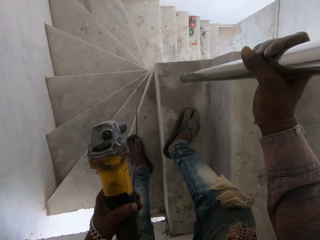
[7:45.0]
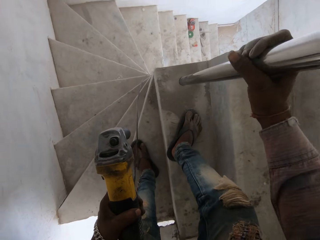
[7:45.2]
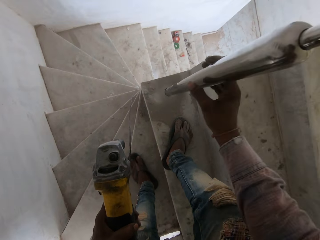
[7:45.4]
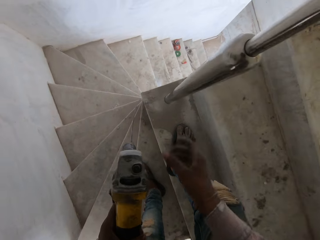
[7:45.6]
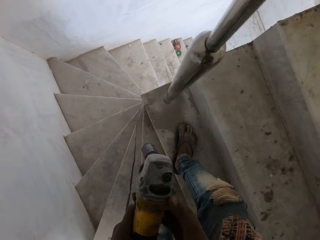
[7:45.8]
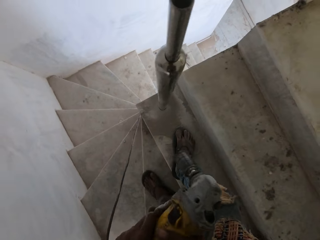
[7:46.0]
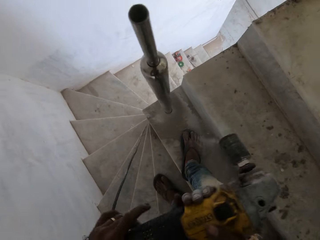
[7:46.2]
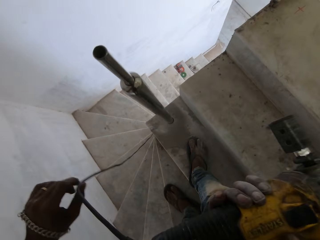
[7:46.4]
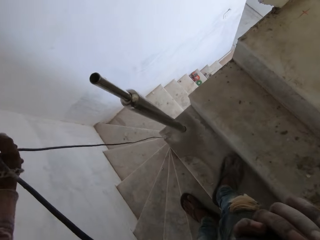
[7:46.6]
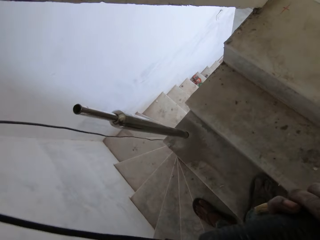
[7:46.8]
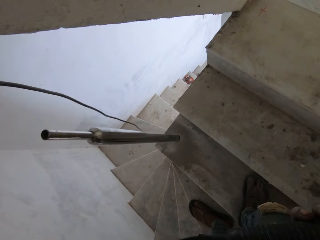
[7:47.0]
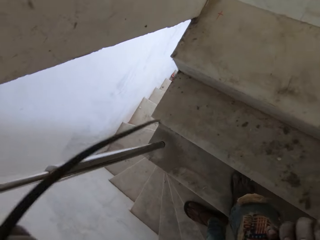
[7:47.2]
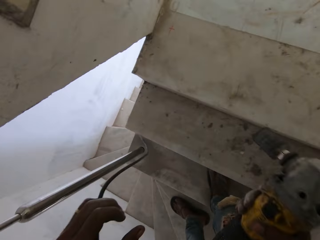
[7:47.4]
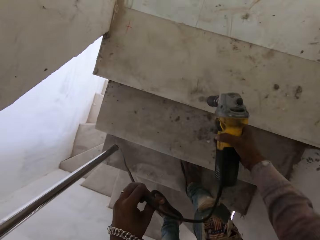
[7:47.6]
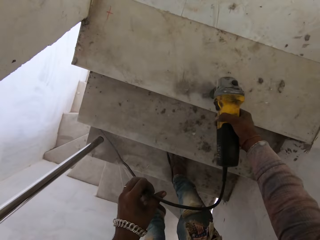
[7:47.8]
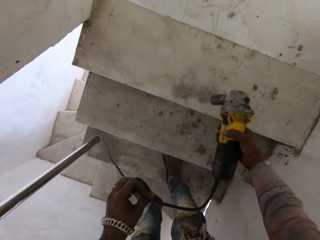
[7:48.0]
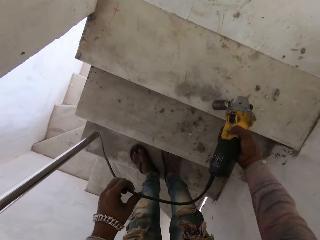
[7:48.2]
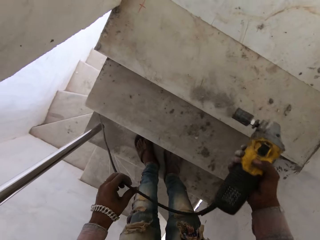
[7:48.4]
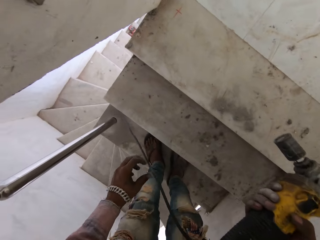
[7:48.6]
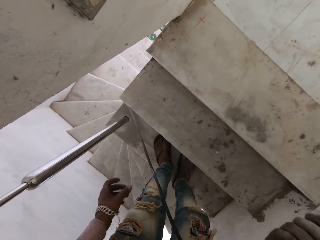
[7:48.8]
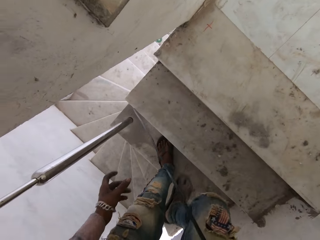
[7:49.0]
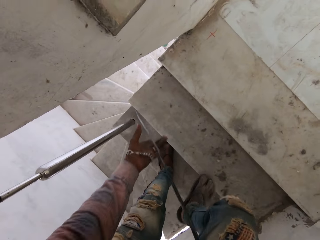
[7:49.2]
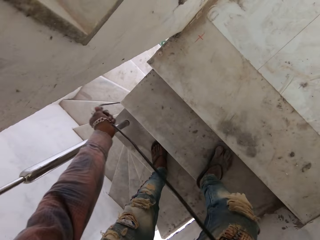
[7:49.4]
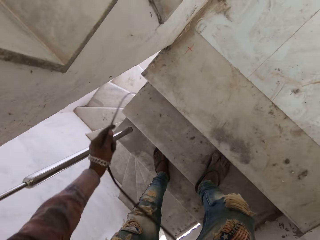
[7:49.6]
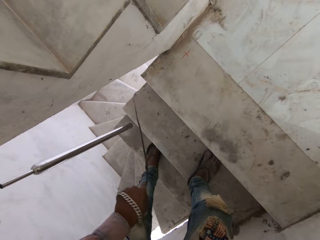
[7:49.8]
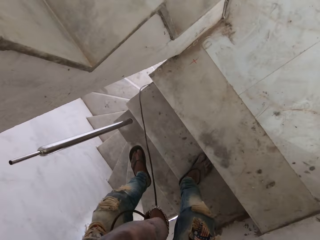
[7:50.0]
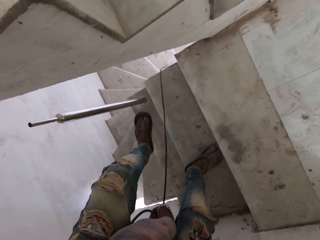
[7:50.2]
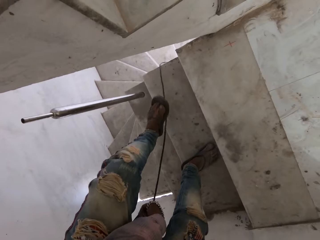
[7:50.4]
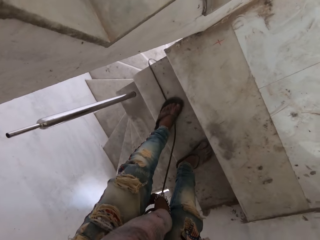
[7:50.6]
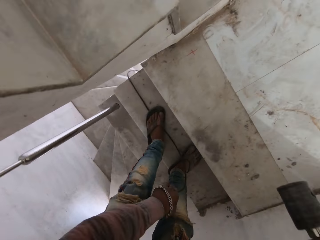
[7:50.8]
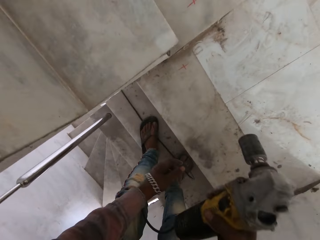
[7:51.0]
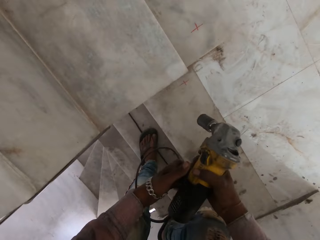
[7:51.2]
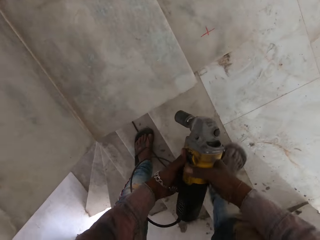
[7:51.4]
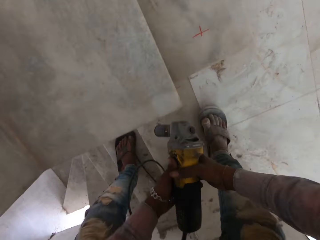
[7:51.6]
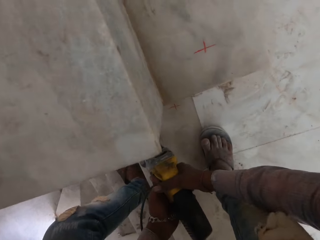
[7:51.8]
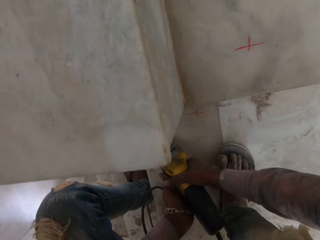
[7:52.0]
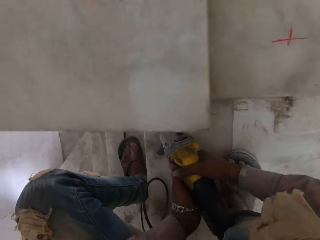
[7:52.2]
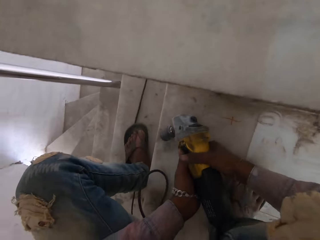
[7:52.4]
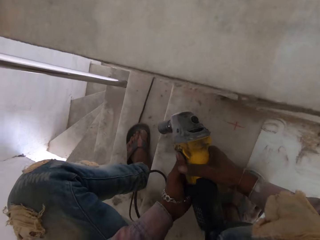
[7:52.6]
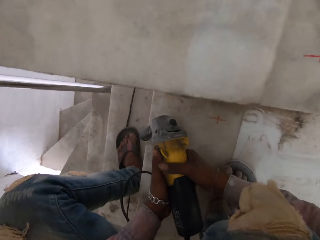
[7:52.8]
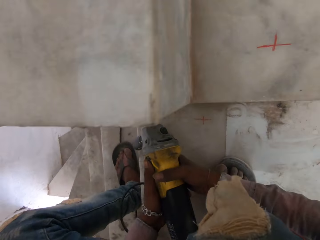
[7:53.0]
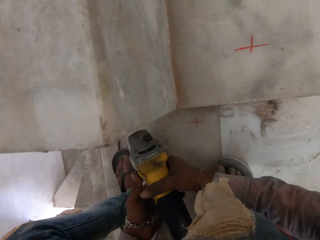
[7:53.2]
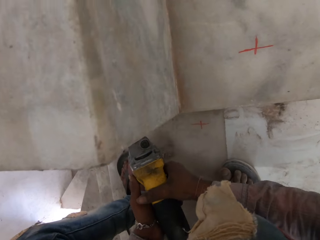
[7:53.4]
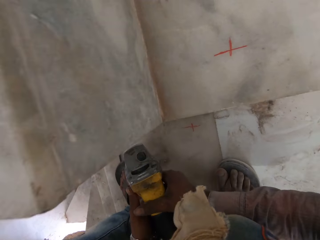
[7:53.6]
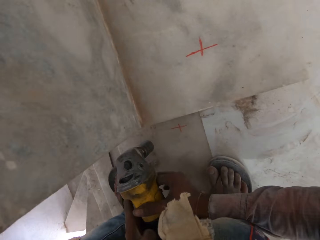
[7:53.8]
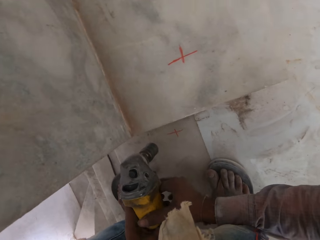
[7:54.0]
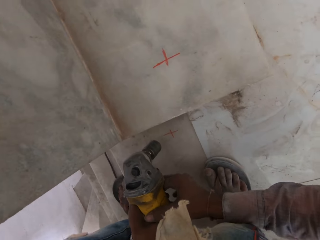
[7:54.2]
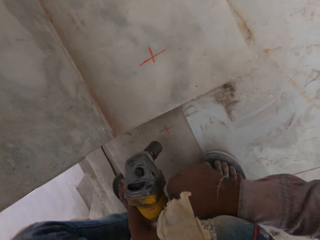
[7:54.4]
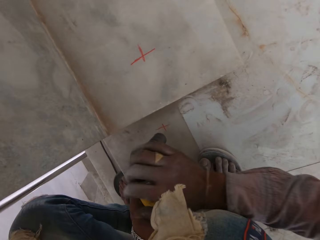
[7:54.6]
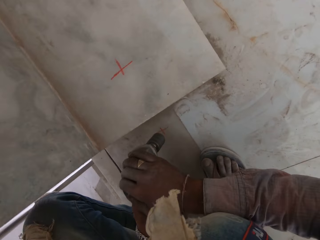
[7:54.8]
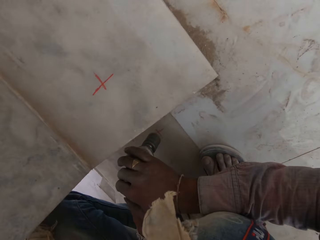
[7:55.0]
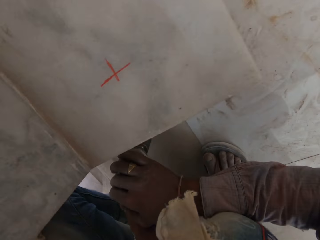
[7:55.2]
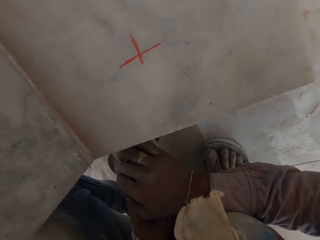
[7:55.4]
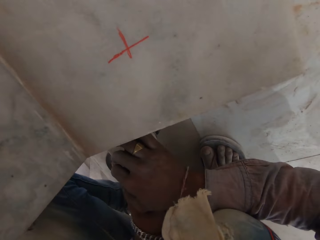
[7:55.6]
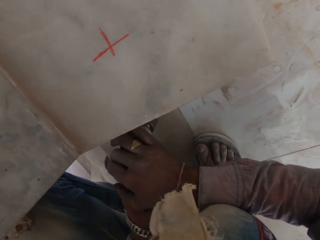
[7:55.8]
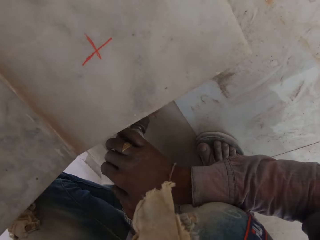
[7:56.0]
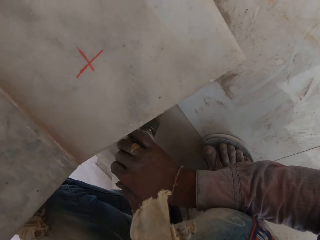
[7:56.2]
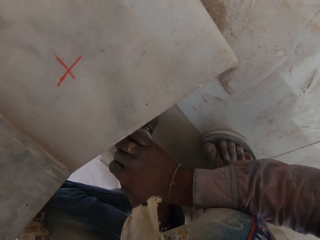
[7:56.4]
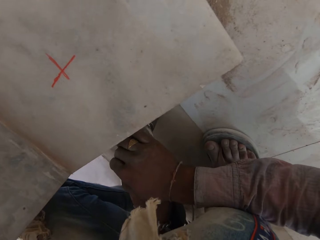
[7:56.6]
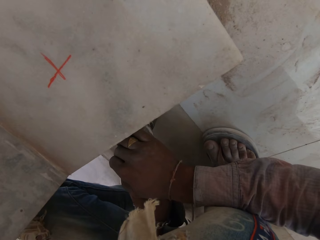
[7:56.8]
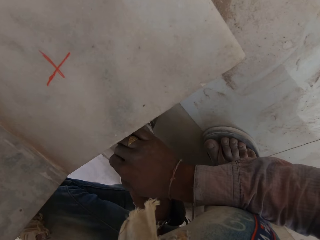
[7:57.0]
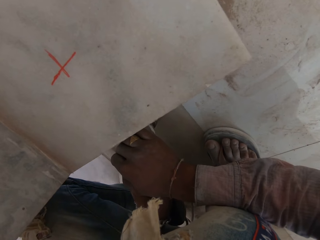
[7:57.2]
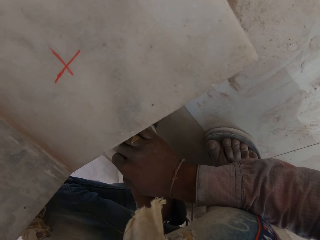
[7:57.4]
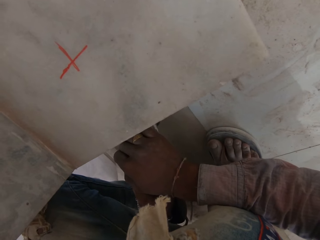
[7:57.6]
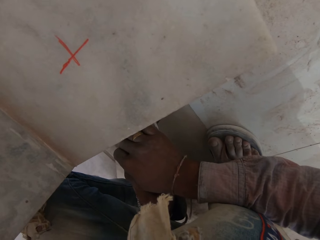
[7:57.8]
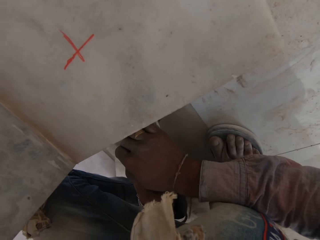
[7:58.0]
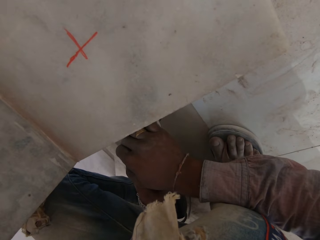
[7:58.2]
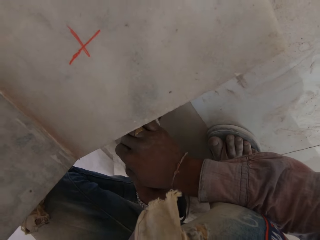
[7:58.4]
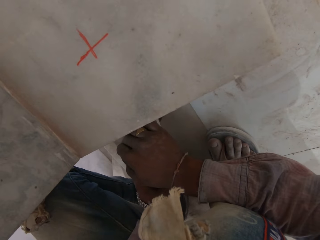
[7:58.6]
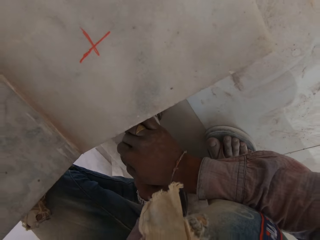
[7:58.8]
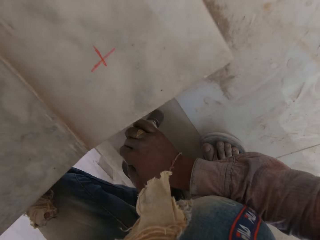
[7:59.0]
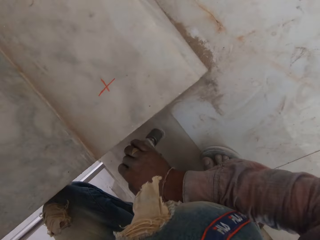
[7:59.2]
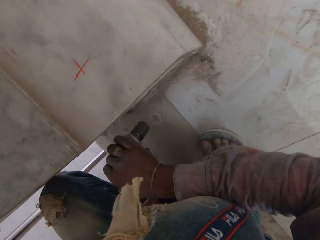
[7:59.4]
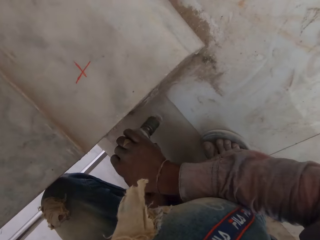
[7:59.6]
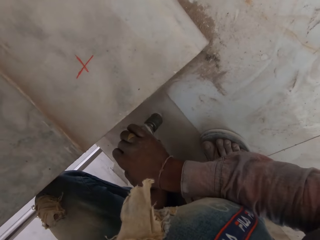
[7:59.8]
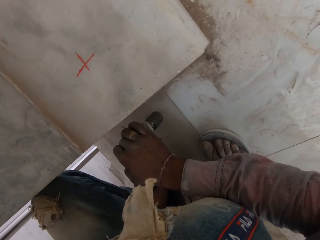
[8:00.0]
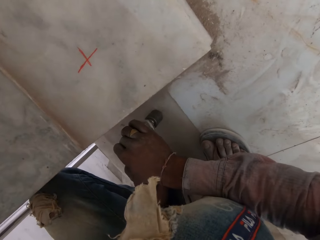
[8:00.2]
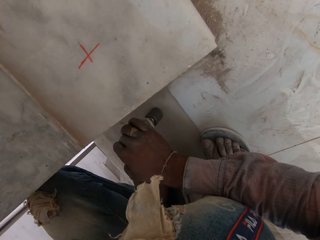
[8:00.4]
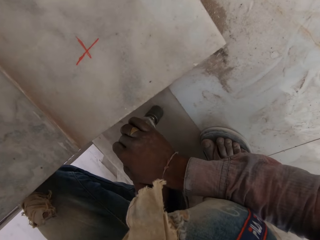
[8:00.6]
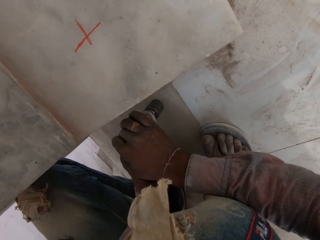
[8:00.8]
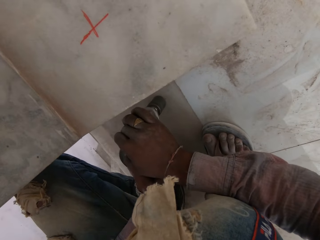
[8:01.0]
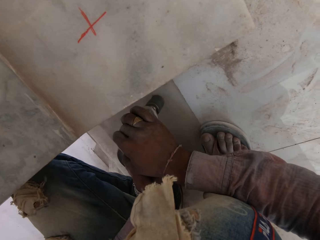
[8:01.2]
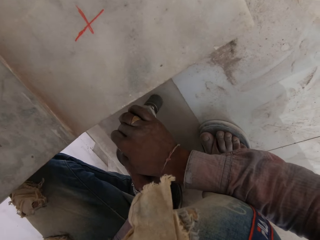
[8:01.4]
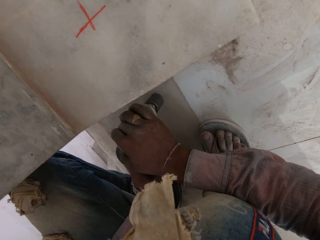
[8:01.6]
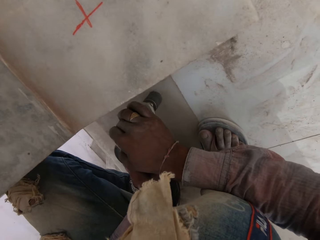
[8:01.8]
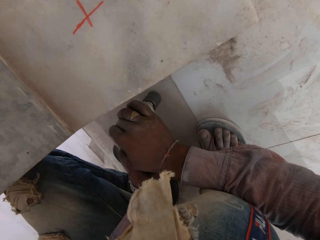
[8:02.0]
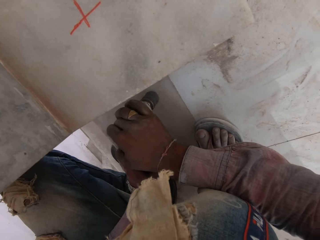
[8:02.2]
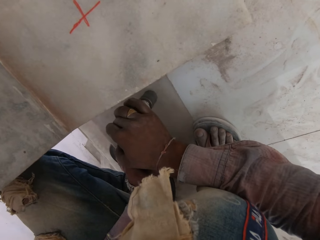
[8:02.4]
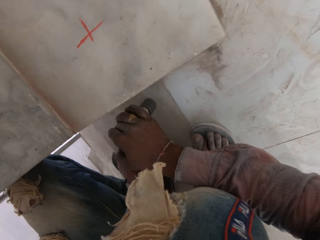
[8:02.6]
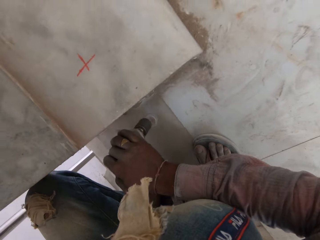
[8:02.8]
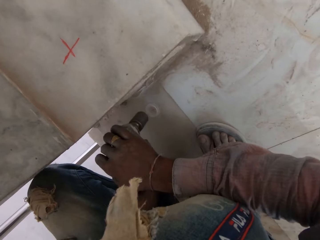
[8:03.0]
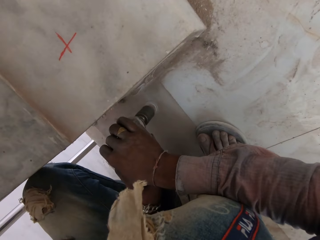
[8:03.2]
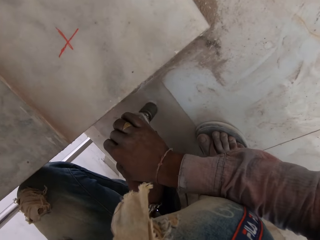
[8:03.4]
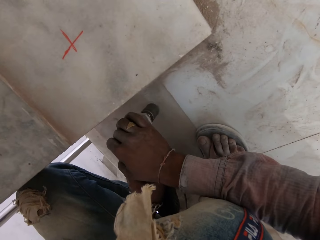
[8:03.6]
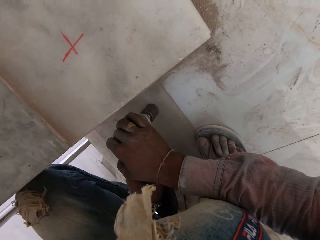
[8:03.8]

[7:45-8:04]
The camera wearer turns metal. They pull the cable. They hit the stairs with a power drill or driller. They climb the stairs. They hit the stairs with the power drill. They turn on the driller. They dig a hole with the power drill. They drill the staircase with the driller.

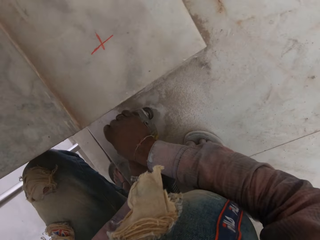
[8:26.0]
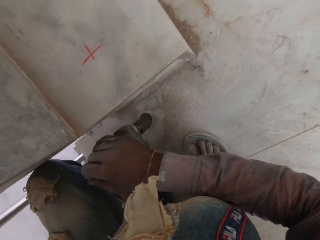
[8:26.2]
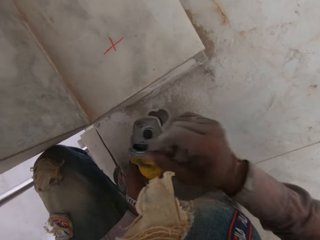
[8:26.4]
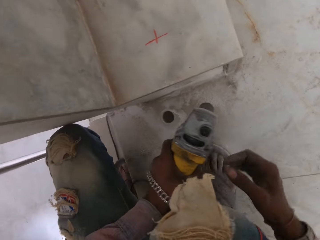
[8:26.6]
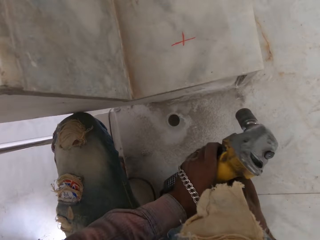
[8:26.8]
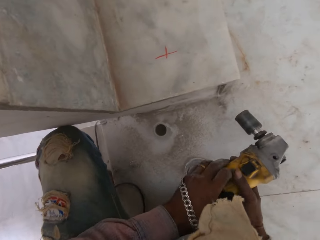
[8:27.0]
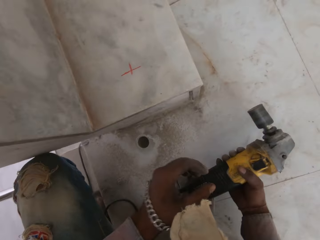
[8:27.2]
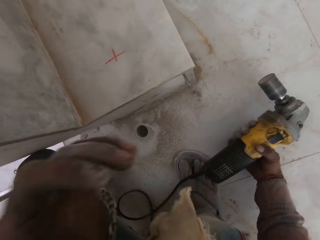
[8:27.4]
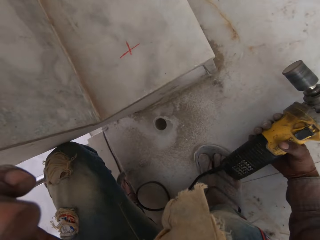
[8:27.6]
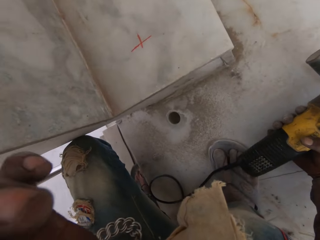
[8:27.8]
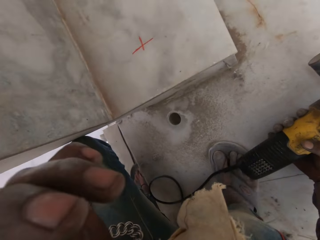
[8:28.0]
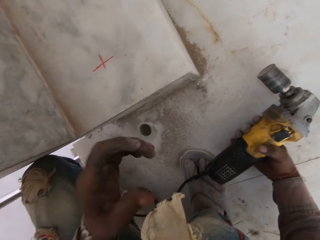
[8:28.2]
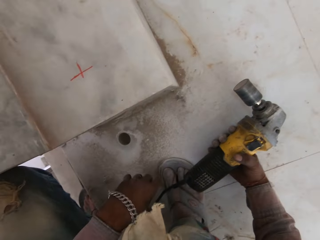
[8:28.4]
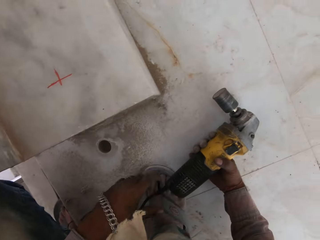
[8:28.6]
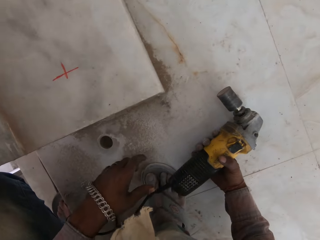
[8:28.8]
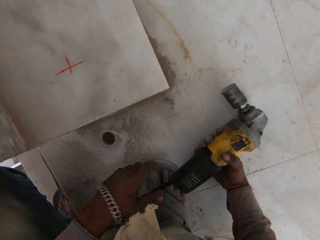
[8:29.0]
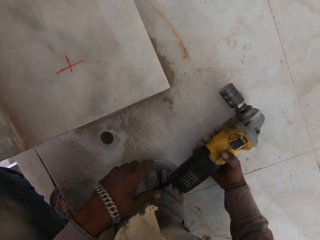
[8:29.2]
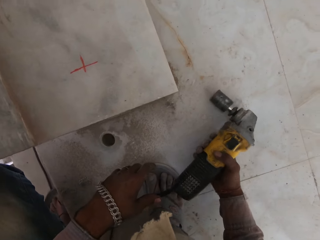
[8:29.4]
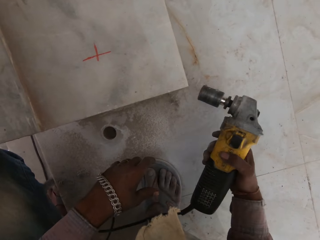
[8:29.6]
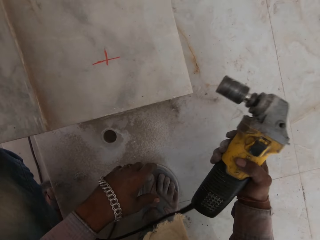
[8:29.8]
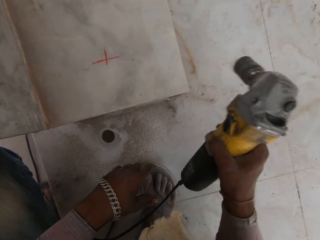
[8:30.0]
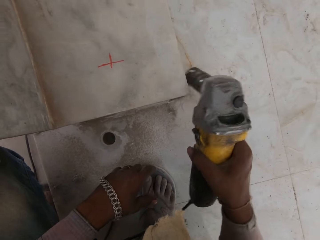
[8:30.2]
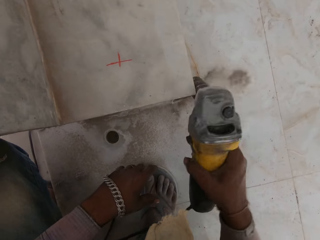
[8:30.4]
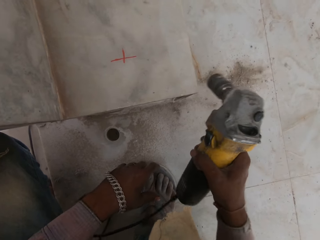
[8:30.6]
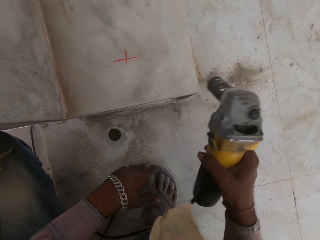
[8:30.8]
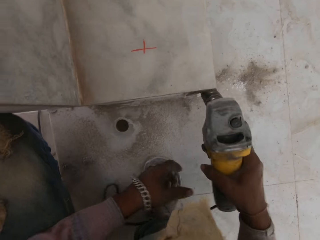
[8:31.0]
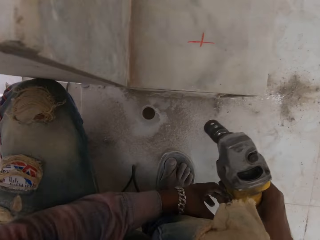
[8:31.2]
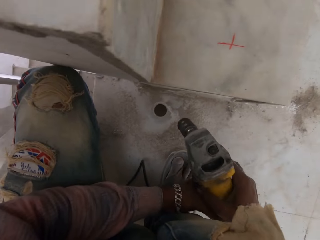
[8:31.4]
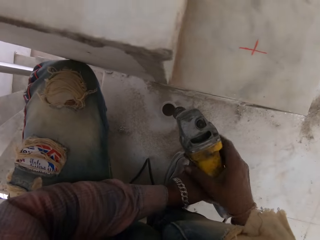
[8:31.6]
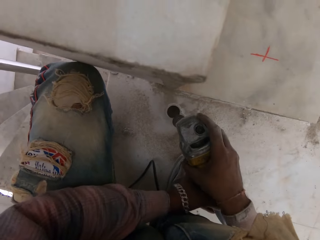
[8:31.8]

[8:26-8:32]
The camera wearer stops digging the hole. They raise a hand. They wipe the face. They put the hand down. They hit the stairs with the power drill.
